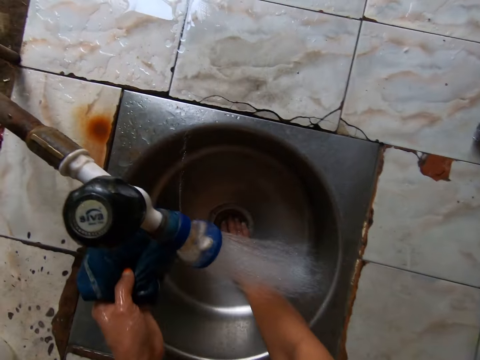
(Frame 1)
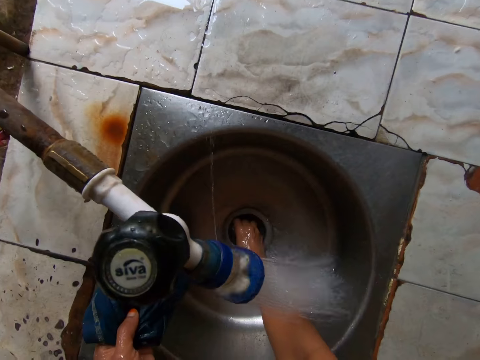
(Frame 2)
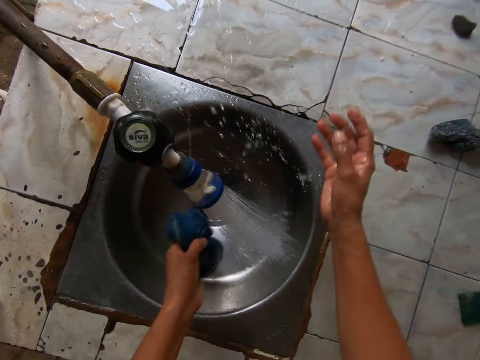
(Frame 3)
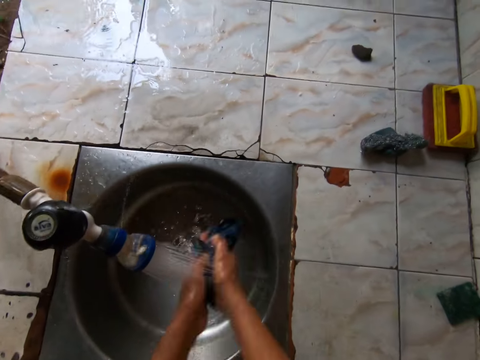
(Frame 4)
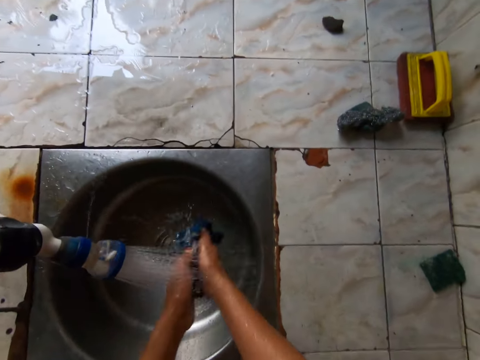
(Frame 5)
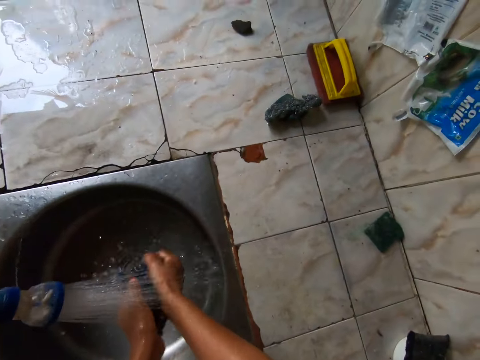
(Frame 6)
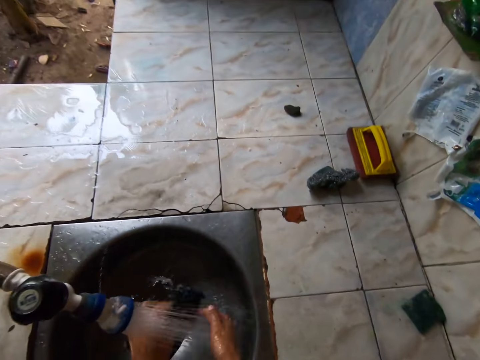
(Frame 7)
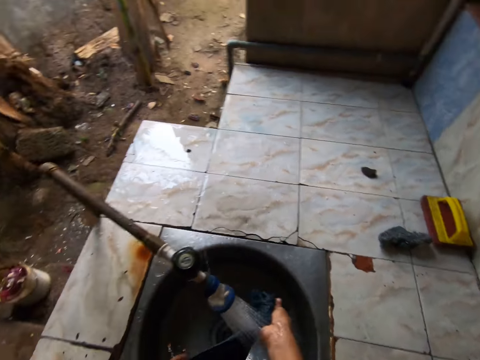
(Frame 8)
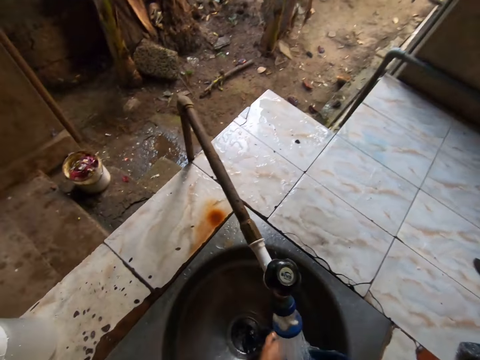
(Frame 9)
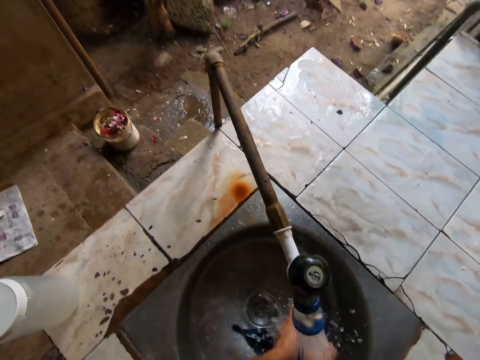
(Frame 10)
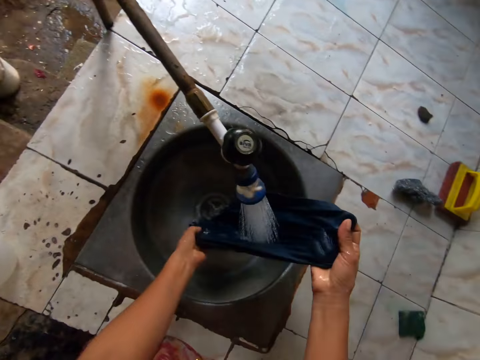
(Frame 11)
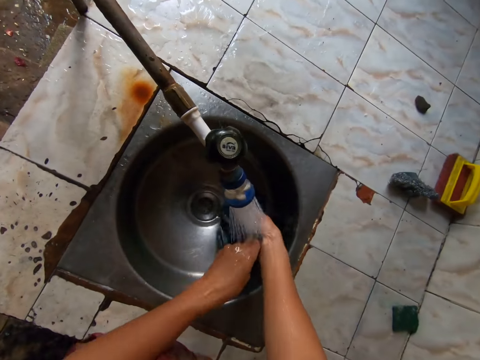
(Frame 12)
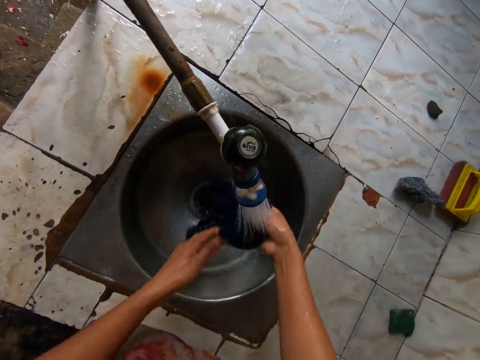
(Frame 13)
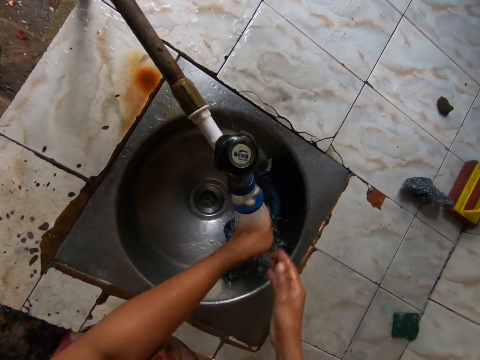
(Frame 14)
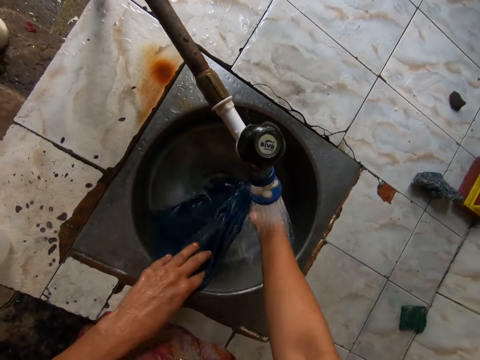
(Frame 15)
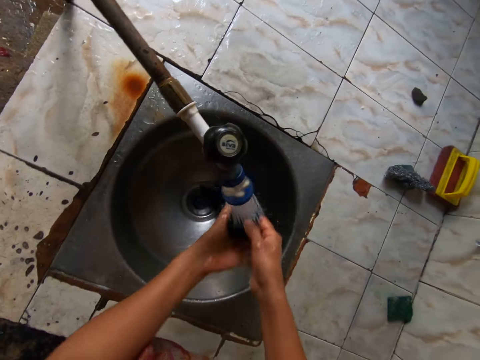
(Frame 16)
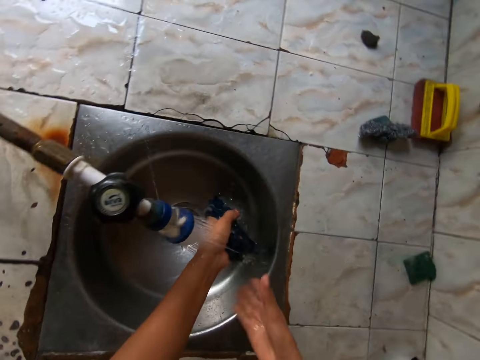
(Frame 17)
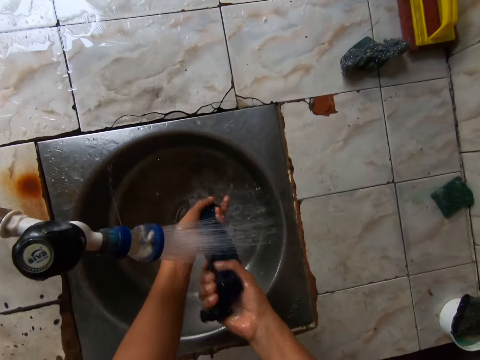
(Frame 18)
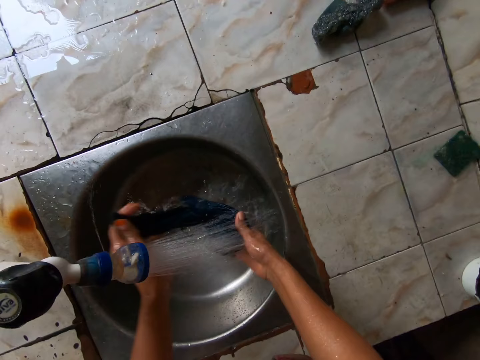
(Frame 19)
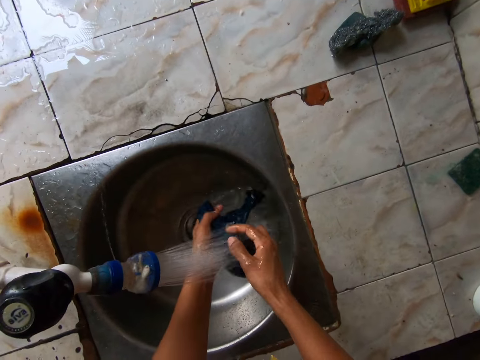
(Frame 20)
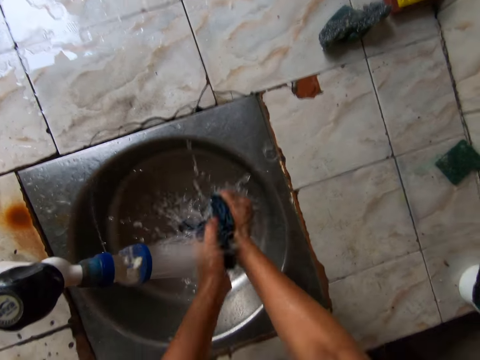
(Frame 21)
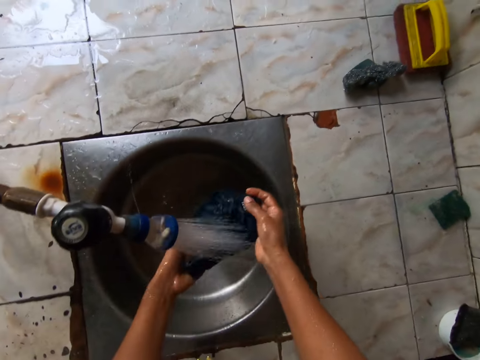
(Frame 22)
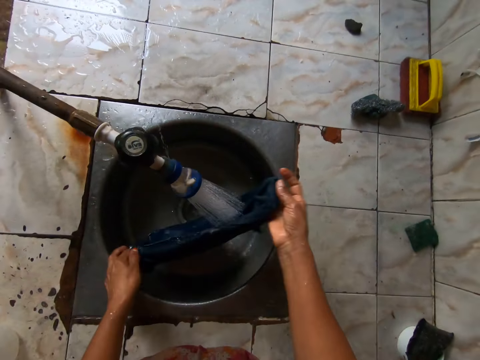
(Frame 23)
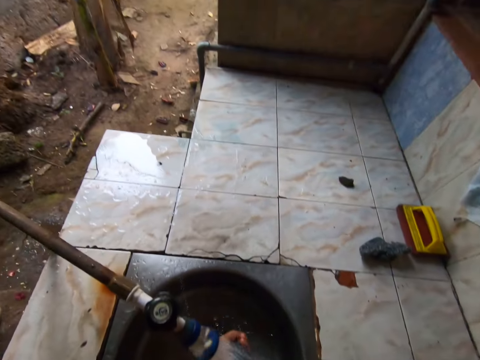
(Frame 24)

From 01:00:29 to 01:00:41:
The camera wearer clears the sink drain with her right hand. She touches the sink. She washes the rag in both hands.

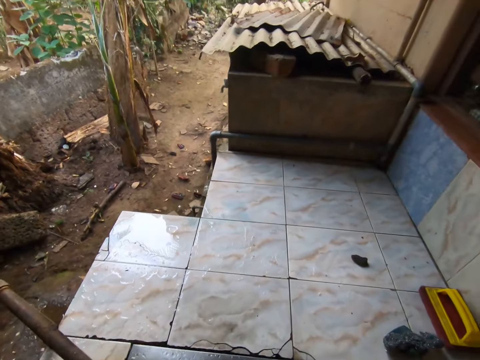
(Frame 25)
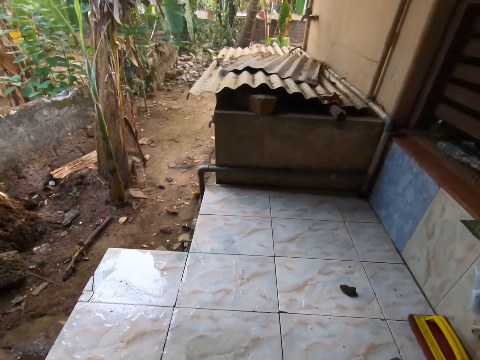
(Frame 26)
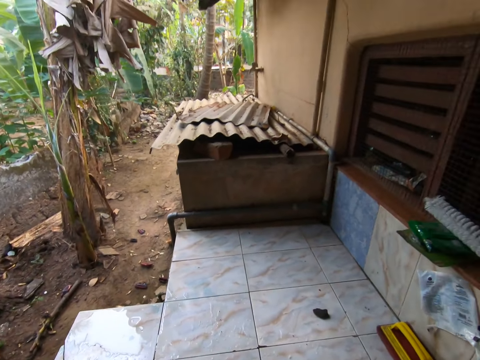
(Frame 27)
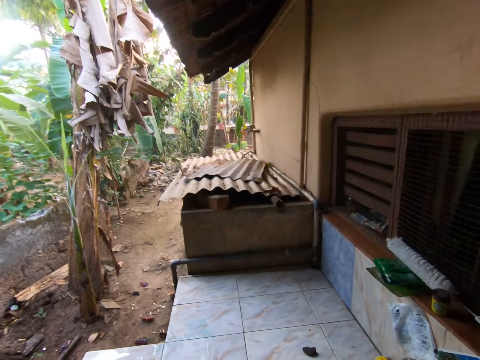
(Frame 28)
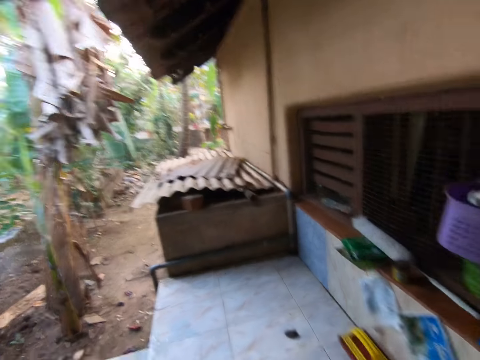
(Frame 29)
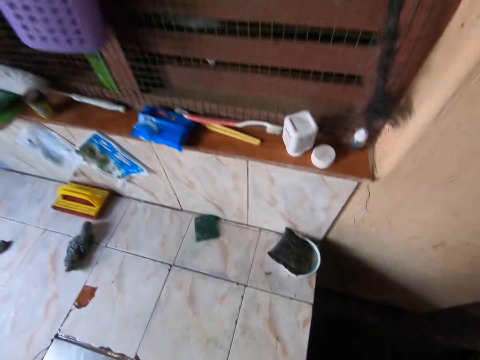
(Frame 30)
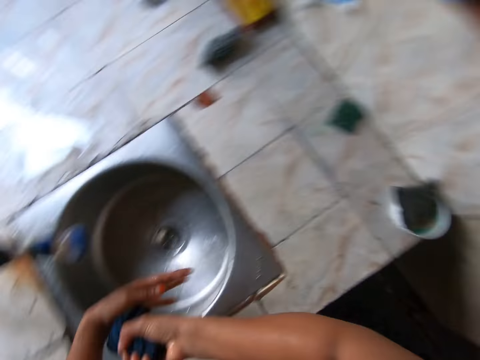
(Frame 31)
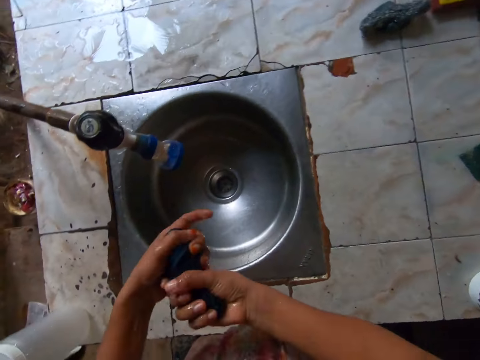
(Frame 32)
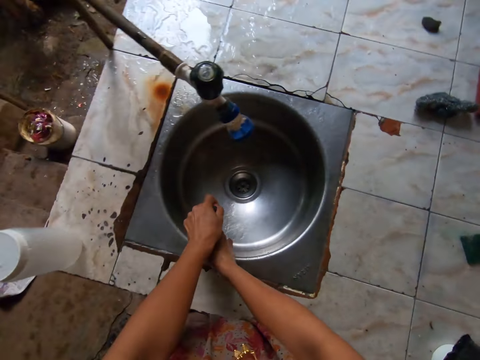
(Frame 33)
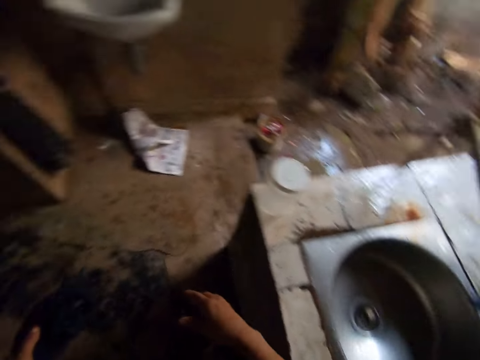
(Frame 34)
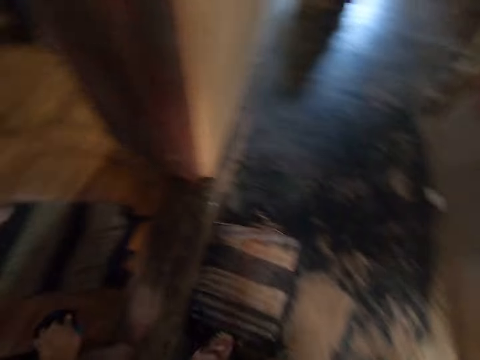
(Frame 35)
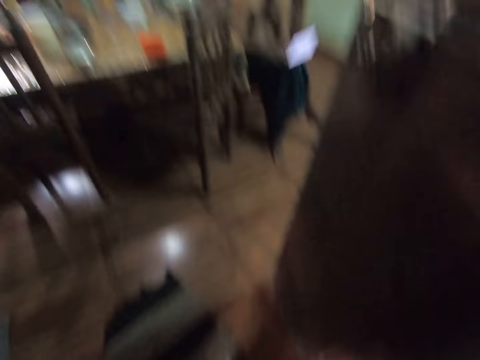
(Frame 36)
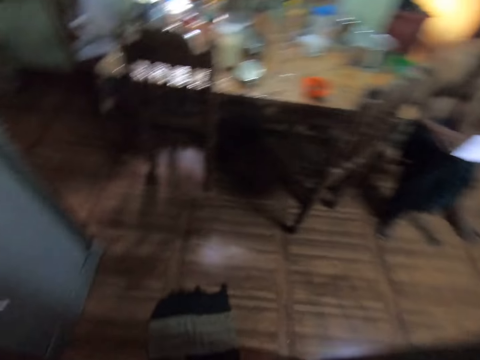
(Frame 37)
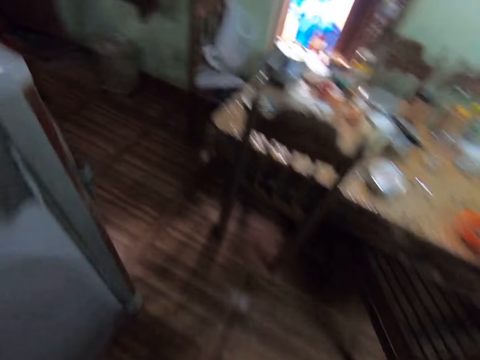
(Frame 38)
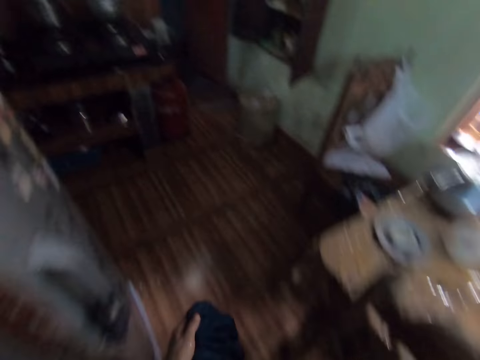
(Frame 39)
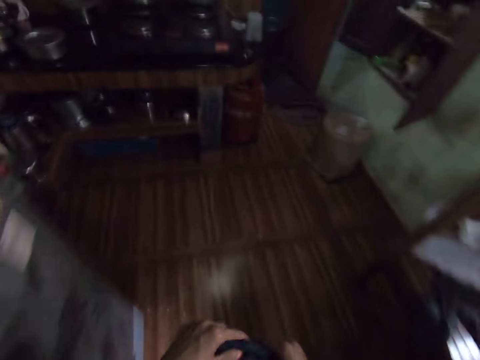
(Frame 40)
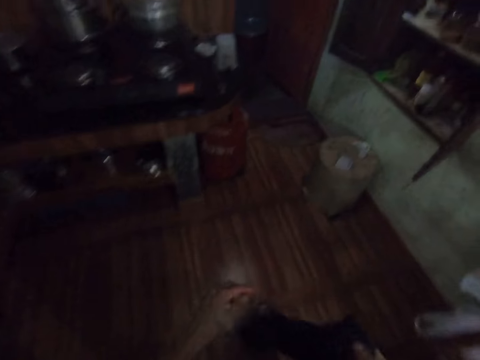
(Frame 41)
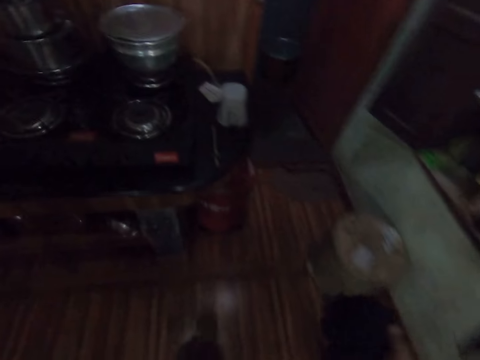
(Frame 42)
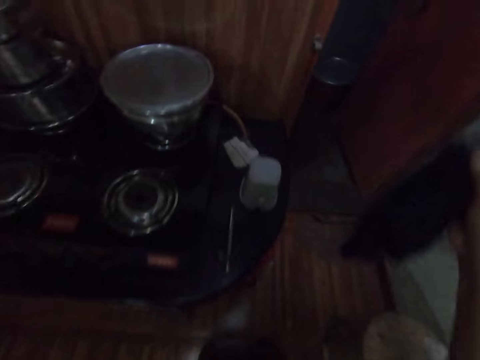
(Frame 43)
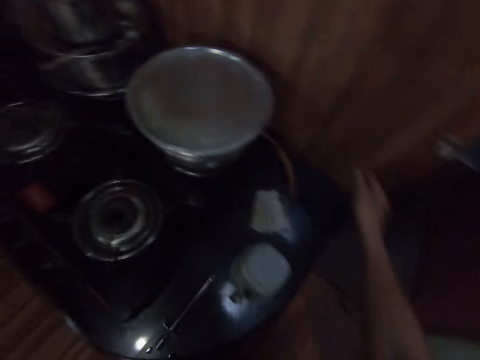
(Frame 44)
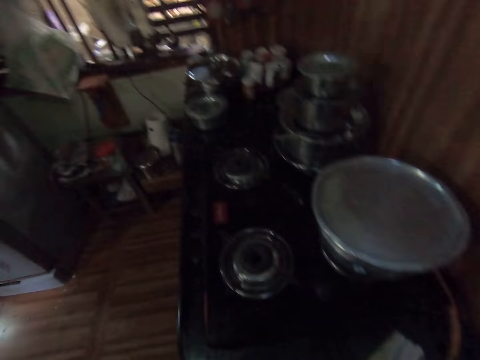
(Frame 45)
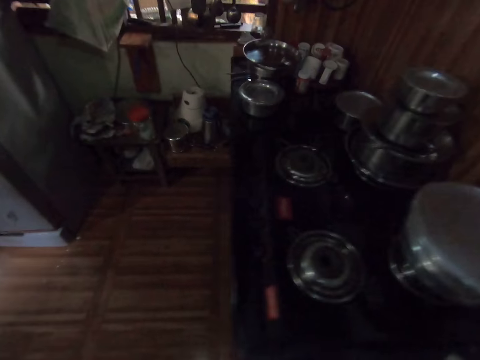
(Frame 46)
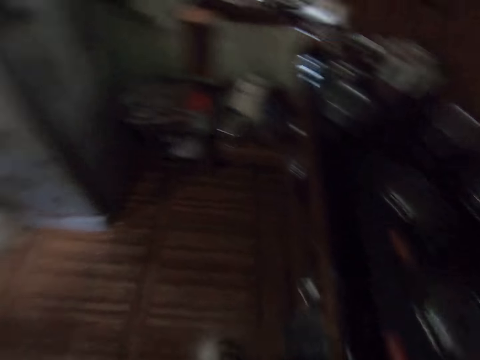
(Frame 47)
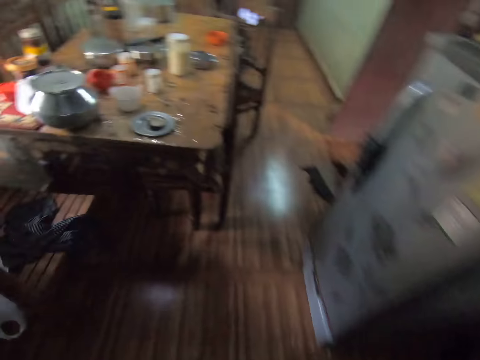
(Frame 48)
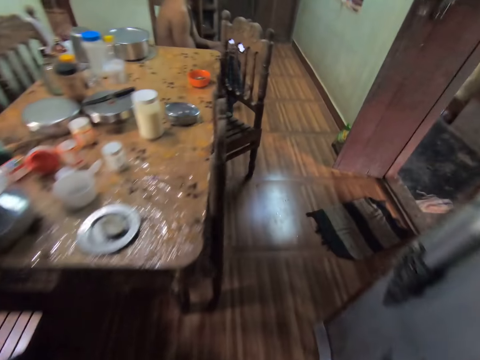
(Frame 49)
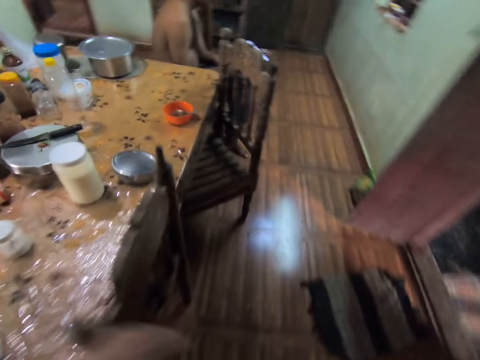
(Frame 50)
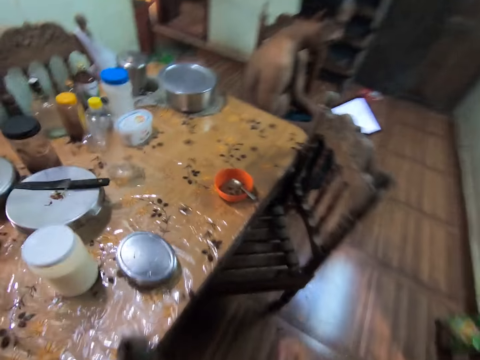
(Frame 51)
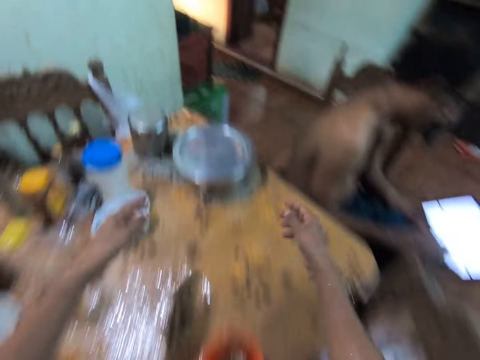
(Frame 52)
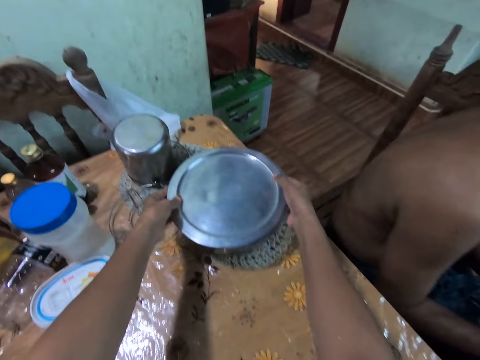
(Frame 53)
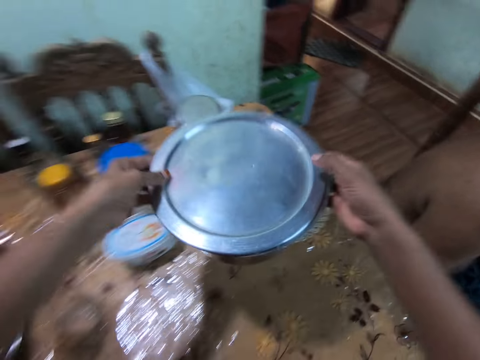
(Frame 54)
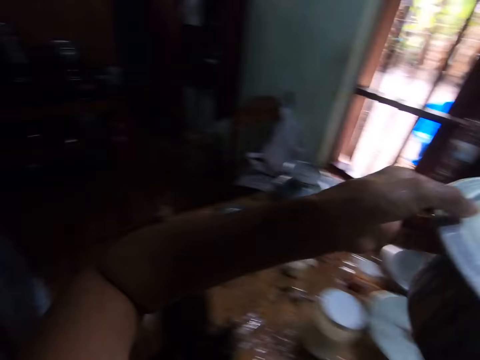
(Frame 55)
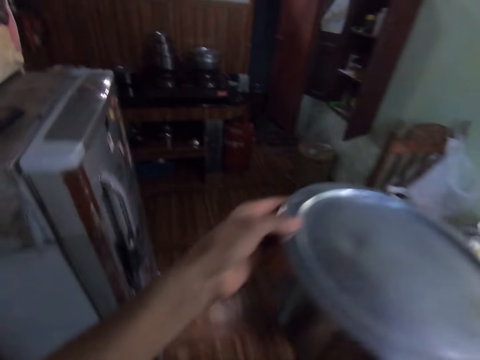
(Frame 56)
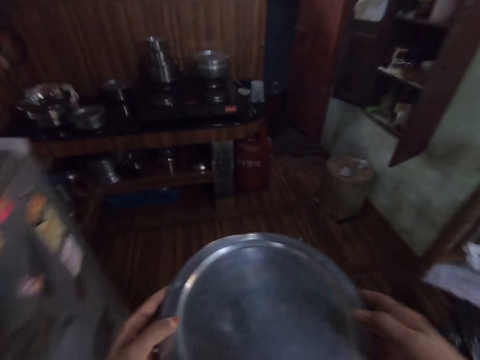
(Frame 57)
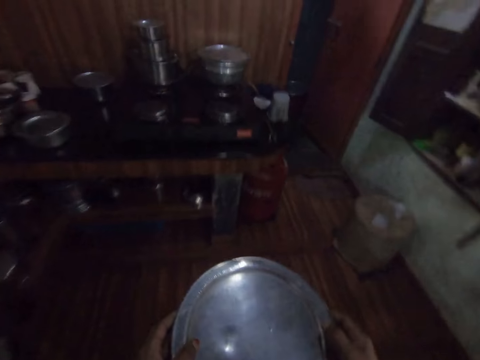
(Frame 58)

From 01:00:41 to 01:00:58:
The camera wearer looks around. She rinses the piece of cloth. She squeezes the rag in both hands. She walks around. She walks into the kitchen. She passes the rag in her left hand to her right hand. She drops the rag in her right hand on the cabinet. She walks around. She moves both hands. She lifts a pot on a table with both hands. She carries the cooking pot. She walks around.
